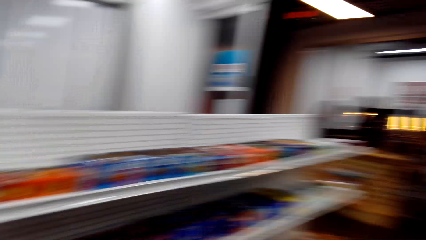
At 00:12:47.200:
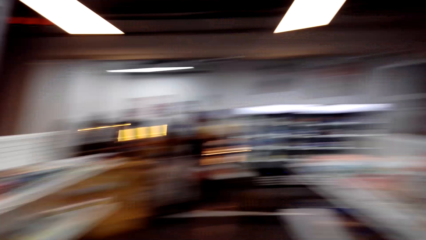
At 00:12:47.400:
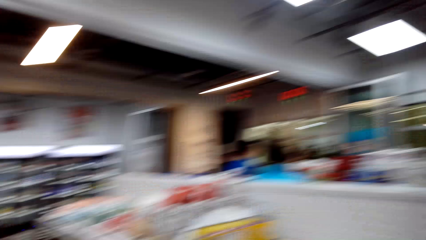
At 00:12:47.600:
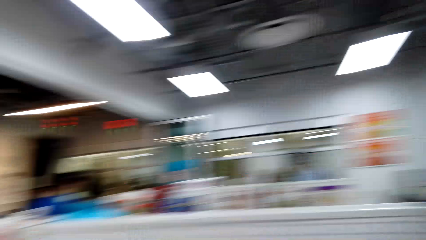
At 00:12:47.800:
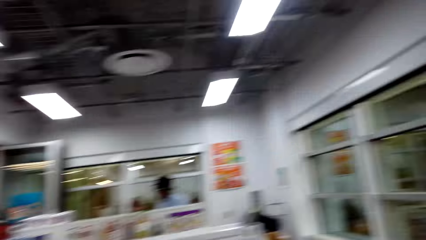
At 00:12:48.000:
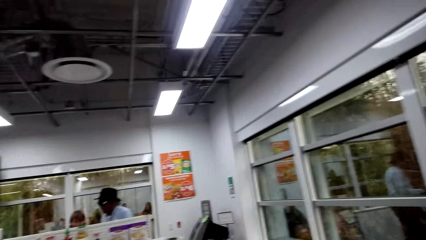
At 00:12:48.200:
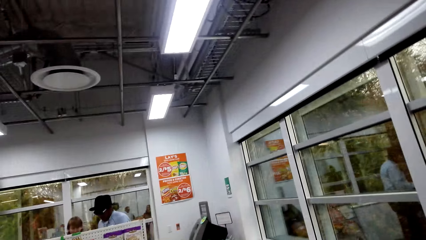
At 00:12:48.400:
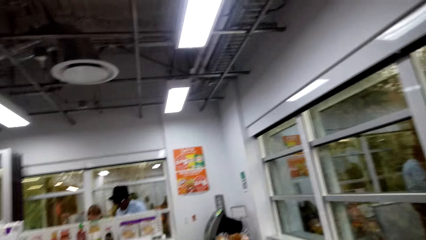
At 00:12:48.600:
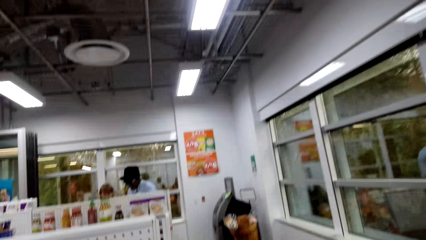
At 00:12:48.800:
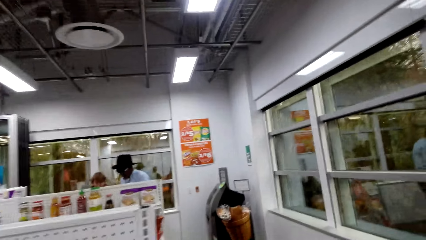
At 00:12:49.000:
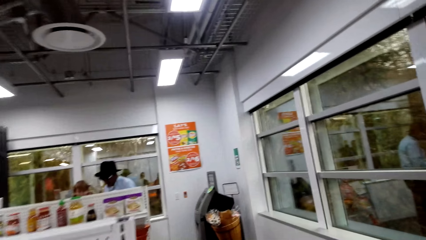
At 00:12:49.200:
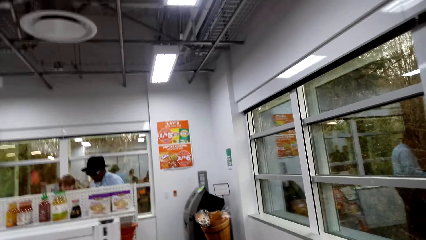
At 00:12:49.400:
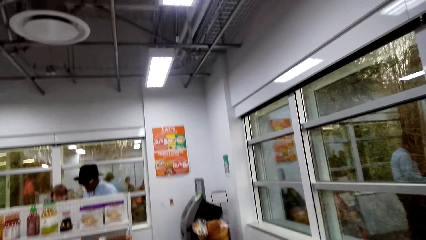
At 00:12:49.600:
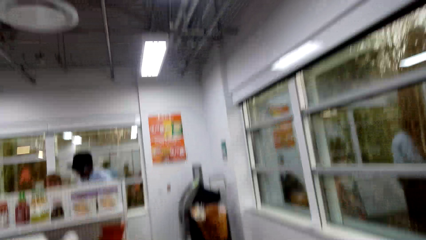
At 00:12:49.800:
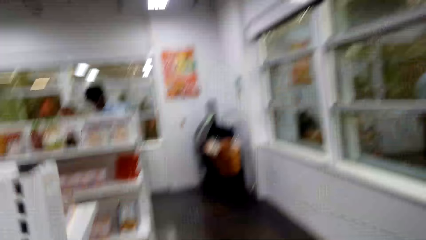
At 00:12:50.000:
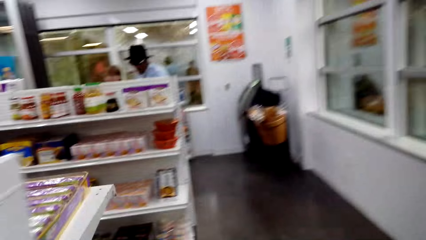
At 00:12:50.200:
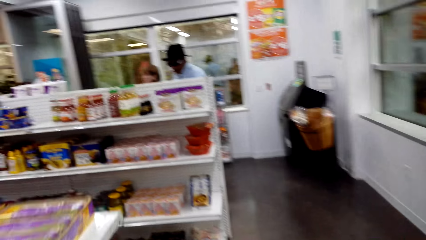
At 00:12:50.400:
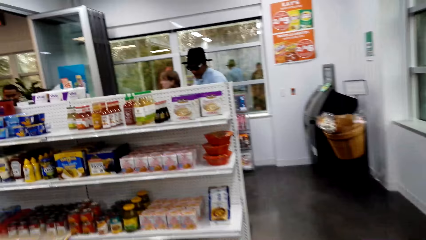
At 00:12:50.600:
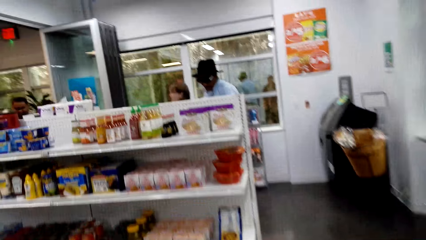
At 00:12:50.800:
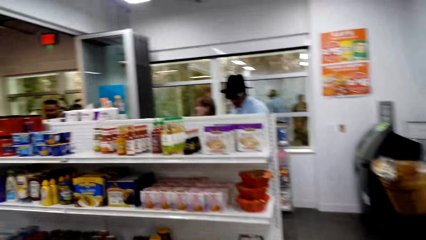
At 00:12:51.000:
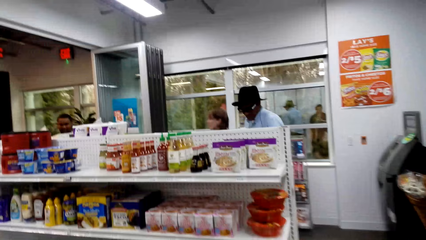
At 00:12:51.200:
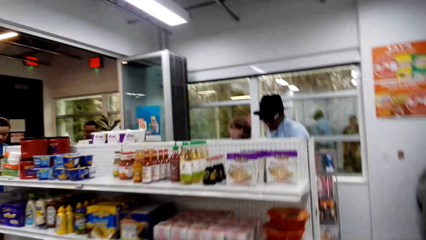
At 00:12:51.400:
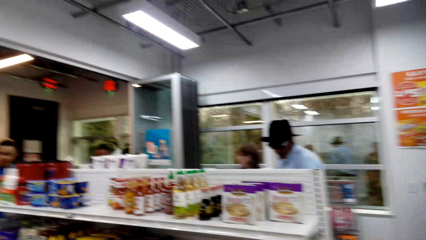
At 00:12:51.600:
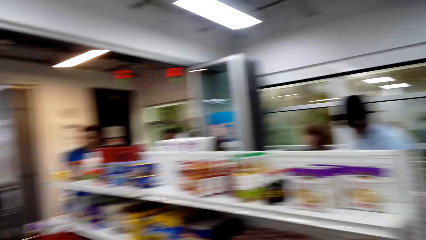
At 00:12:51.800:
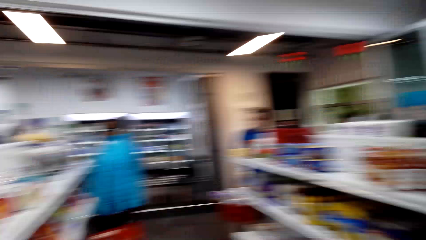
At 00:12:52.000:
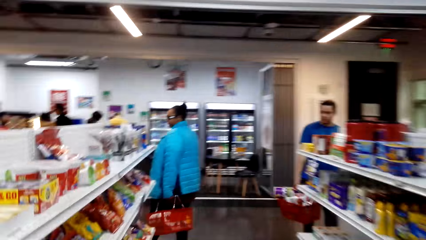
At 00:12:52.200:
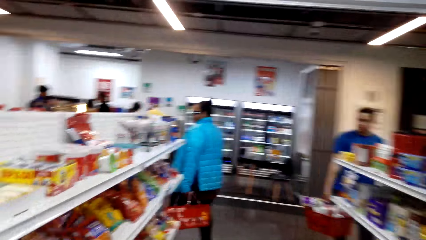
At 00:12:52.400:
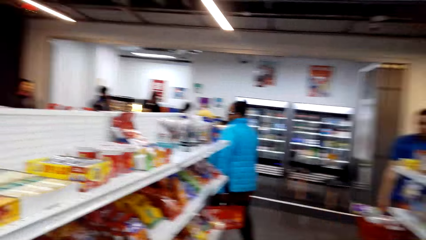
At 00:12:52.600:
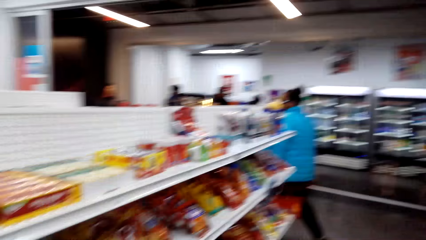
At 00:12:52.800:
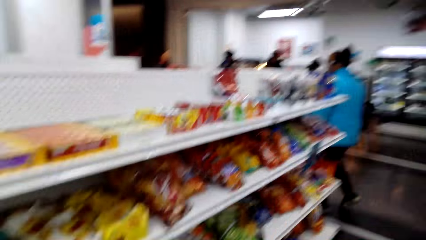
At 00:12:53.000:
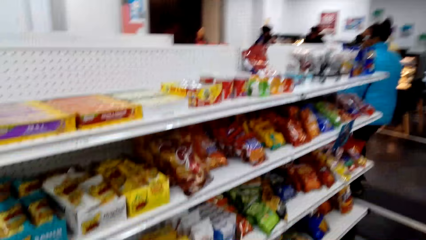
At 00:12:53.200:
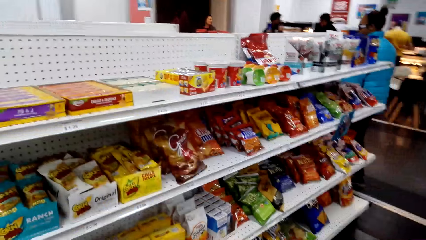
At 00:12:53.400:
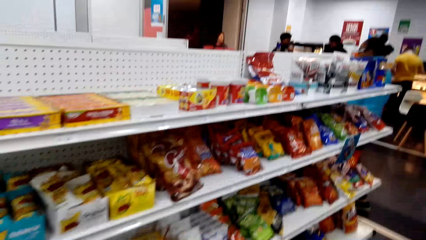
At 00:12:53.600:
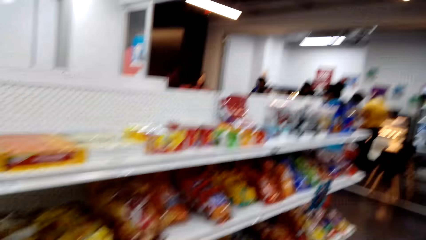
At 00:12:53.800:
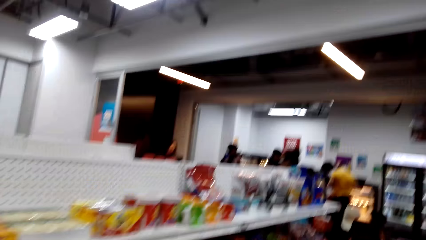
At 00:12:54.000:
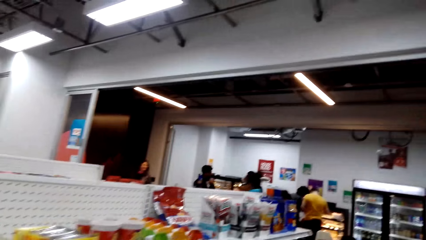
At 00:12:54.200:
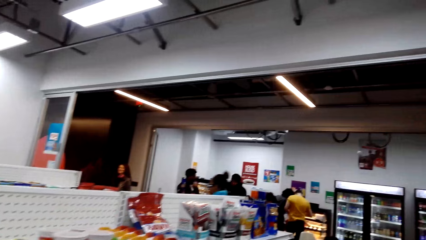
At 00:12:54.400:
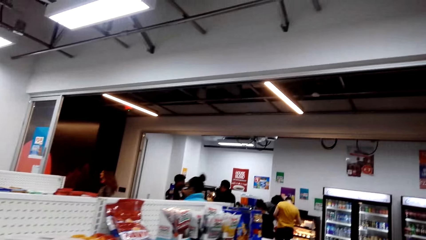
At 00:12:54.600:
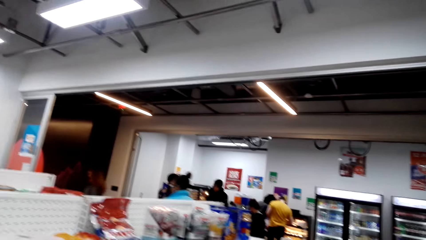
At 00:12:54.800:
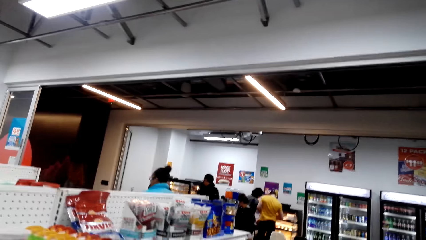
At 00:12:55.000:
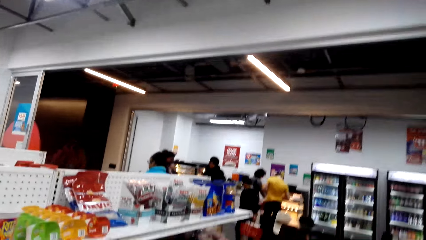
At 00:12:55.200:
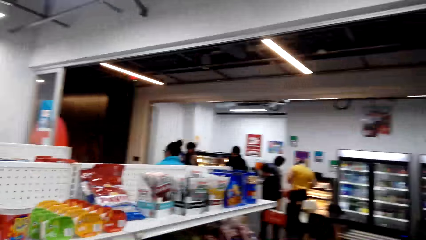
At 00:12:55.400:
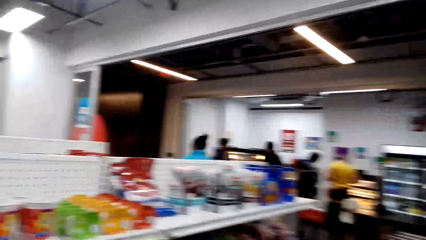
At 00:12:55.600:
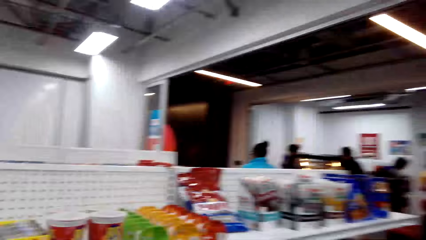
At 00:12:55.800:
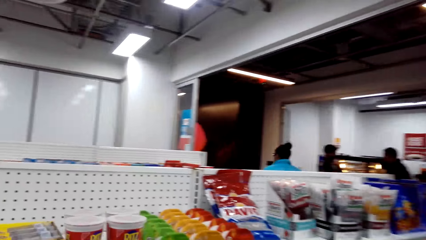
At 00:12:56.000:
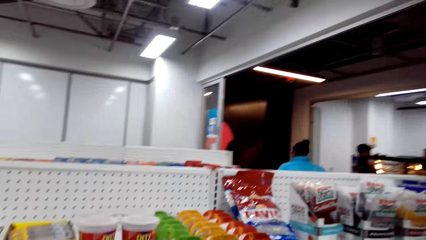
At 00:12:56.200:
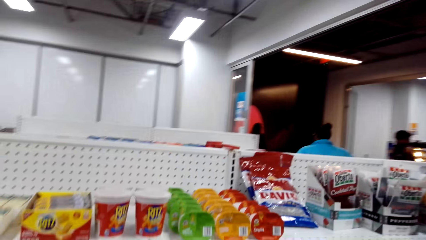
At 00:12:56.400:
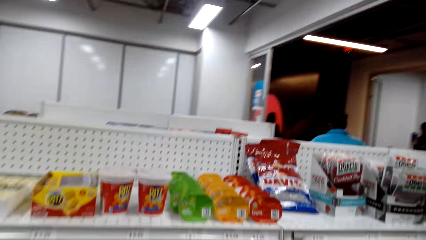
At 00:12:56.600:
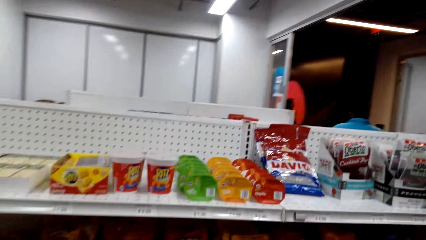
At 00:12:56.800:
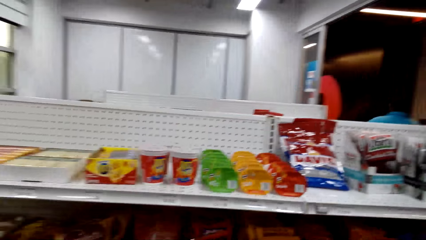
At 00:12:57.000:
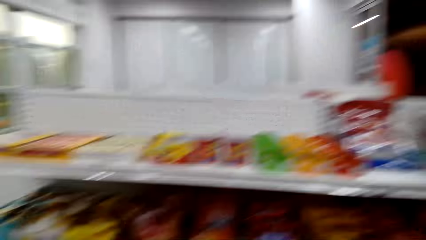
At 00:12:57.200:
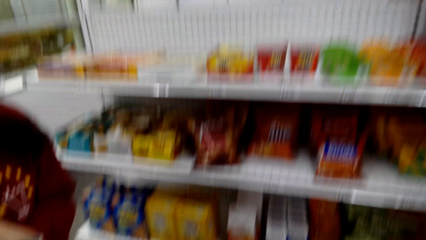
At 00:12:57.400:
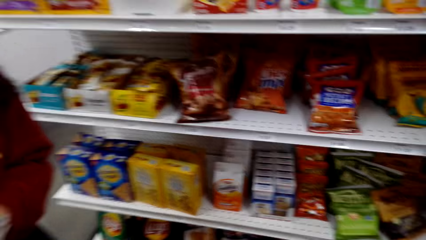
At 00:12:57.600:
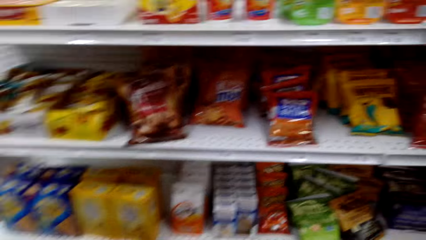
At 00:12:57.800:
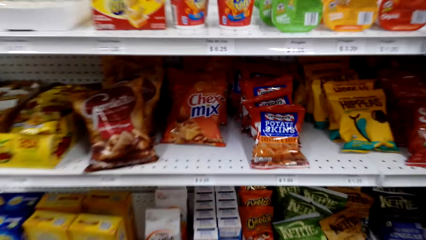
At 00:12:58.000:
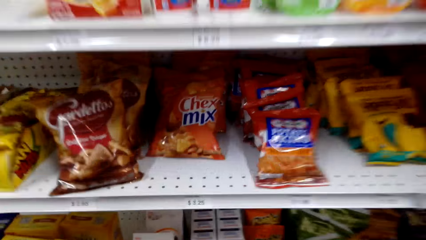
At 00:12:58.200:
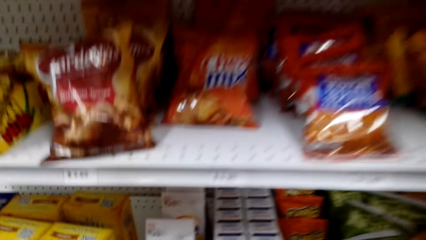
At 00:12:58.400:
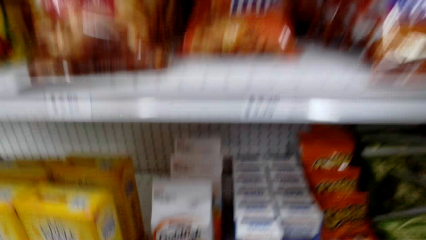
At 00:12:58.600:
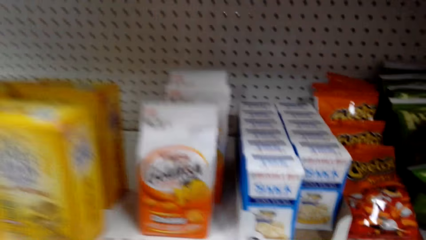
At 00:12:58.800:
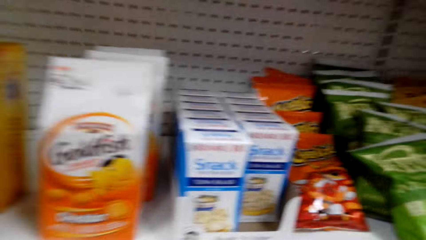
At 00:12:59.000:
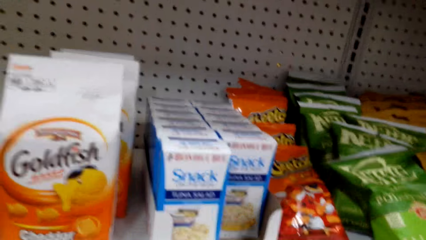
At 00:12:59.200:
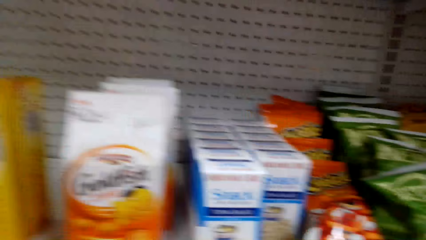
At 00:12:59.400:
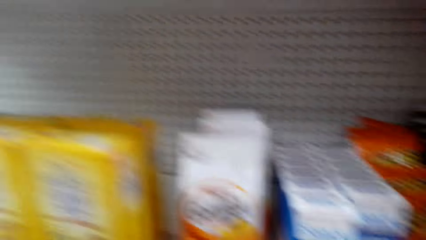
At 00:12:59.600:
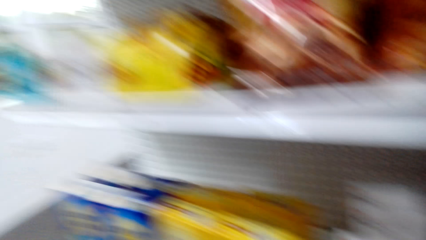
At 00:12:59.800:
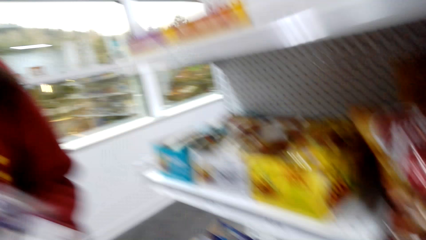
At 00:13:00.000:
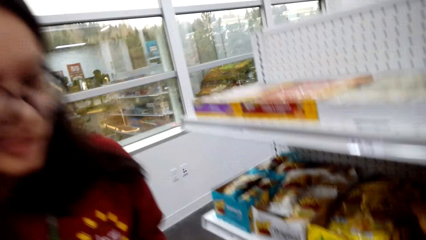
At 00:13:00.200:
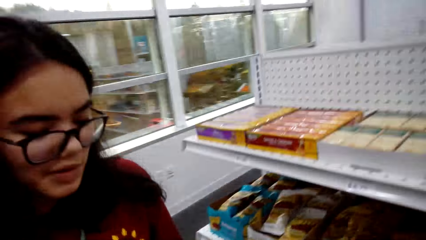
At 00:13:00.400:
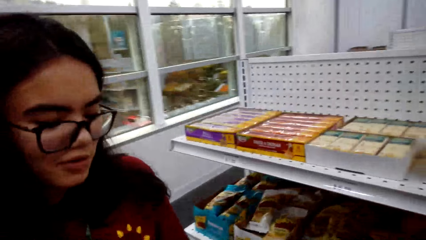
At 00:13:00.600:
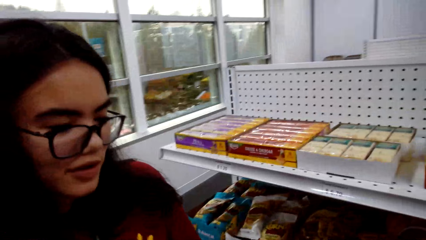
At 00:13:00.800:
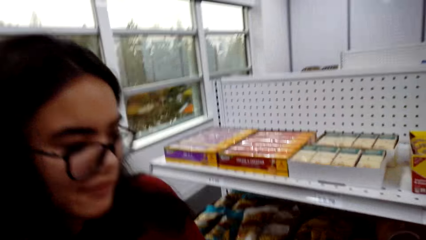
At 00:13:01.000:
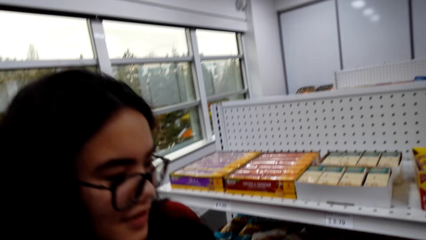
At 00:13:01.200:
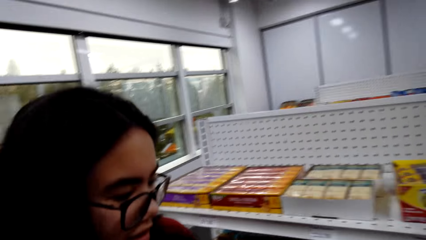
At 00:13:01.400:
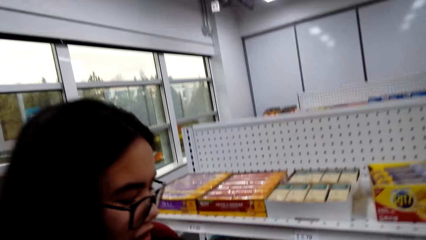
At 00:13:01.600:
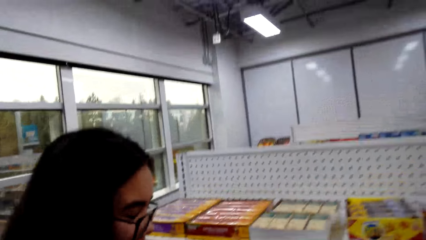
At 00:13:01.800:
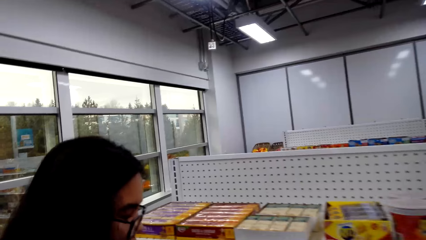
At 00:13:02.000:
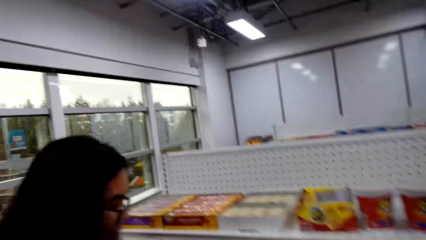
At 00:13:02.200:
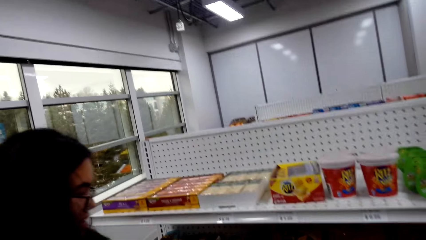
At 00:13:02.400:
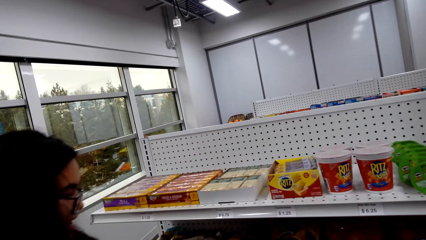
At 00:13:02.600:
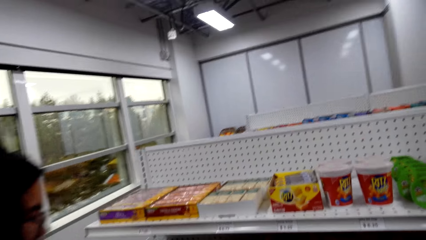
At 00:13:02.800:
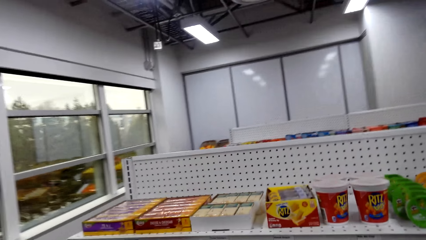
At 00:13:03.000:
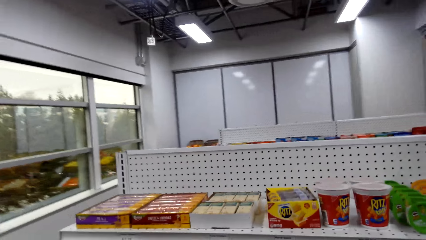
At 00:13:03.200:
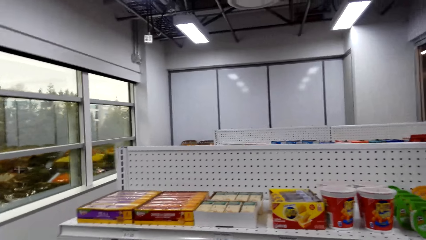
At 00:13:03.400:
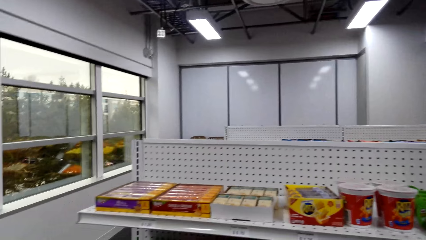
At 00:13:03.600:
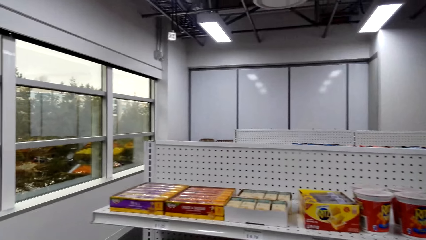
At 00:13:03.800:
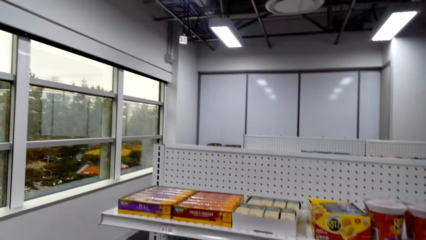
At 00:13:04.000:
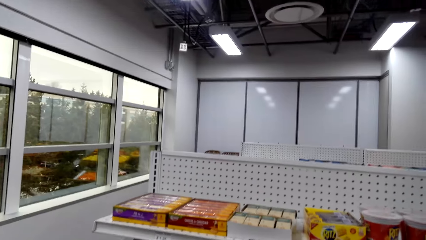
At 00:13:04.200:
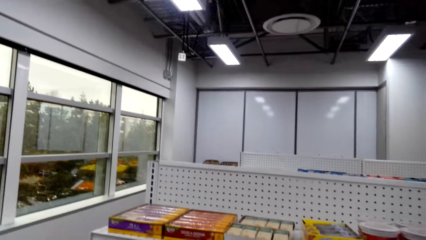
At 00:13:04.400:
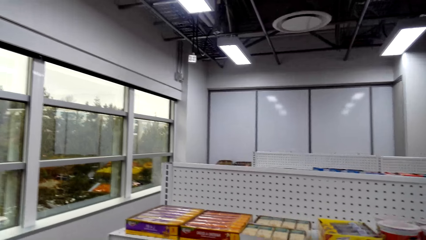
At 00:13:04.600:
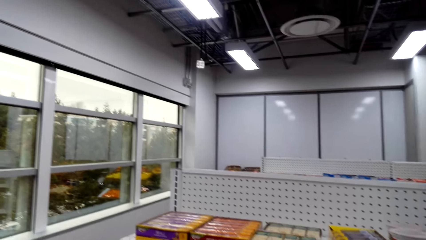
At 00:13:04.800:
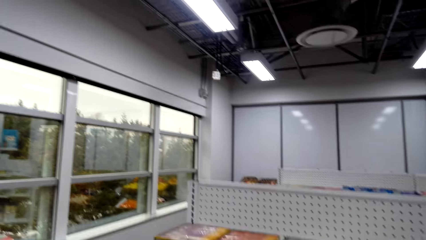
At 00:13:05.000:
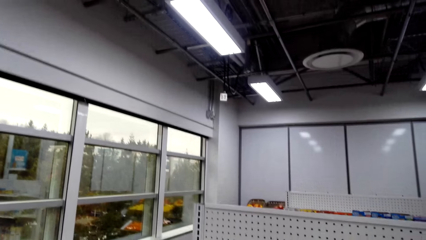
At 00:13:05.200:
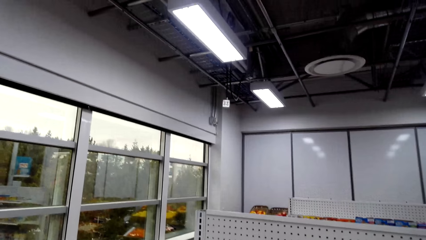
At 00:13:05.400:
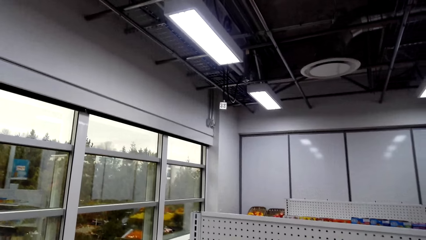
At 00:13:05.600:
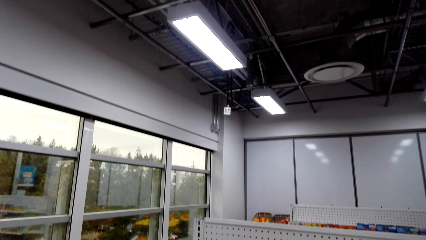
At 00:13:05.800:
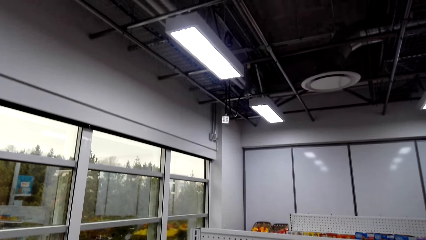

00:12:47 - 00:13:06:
The camera wearer talks. They look at the shelves. A person talks.
